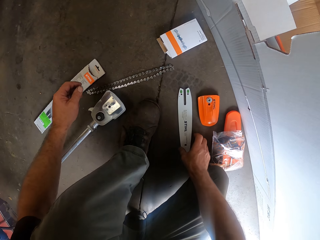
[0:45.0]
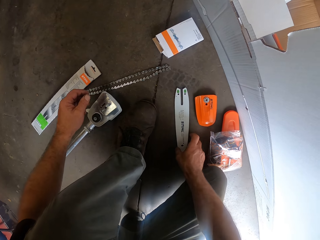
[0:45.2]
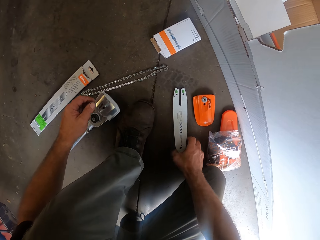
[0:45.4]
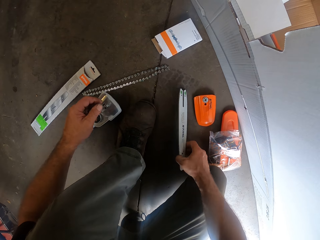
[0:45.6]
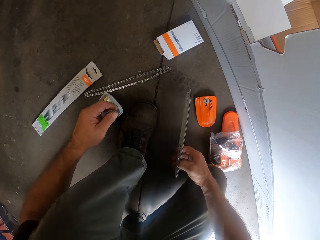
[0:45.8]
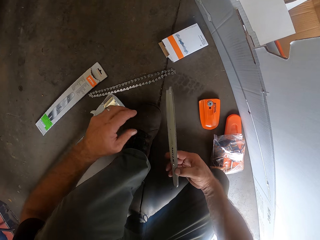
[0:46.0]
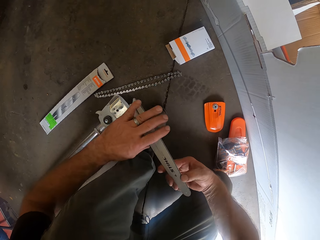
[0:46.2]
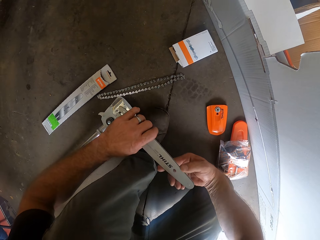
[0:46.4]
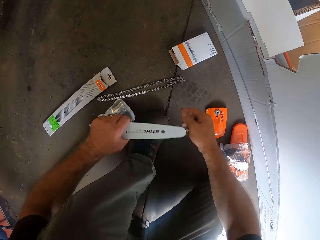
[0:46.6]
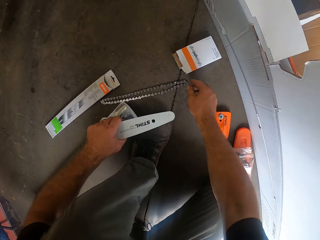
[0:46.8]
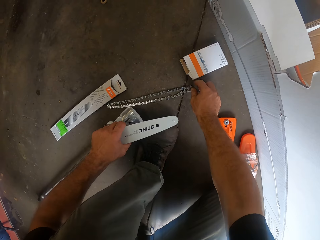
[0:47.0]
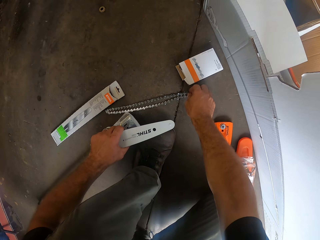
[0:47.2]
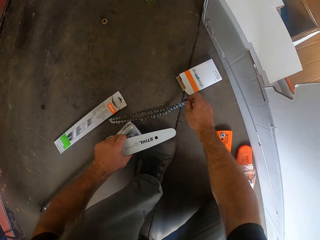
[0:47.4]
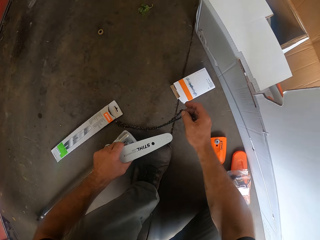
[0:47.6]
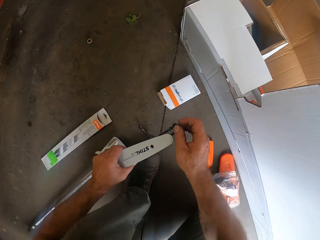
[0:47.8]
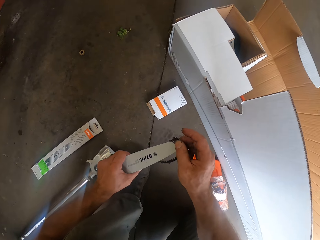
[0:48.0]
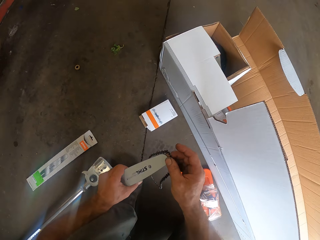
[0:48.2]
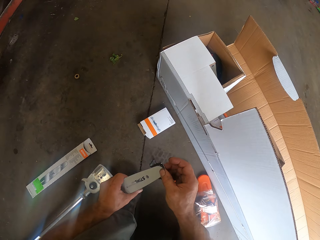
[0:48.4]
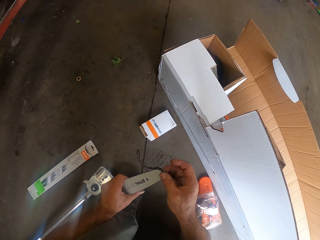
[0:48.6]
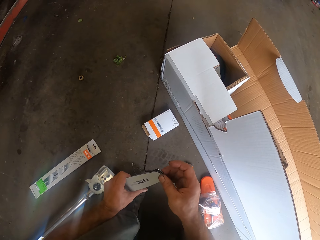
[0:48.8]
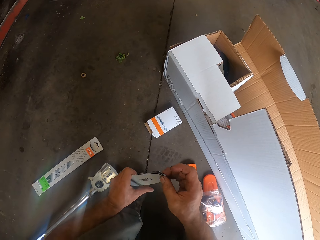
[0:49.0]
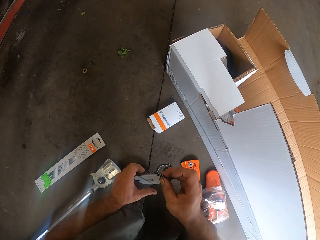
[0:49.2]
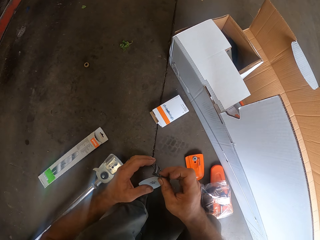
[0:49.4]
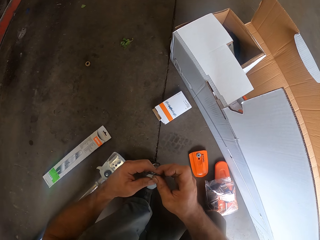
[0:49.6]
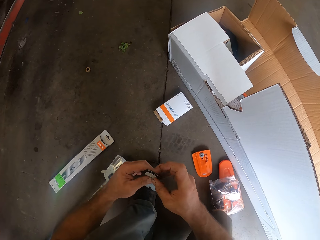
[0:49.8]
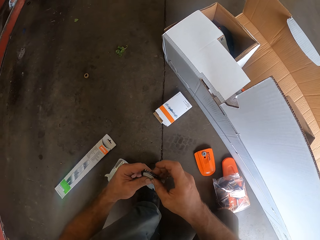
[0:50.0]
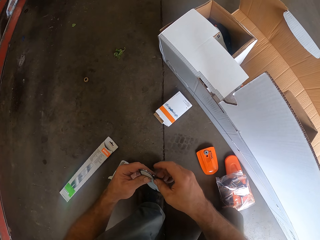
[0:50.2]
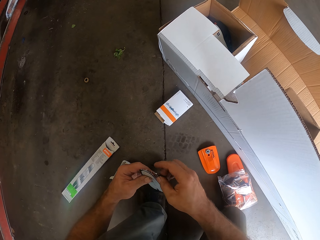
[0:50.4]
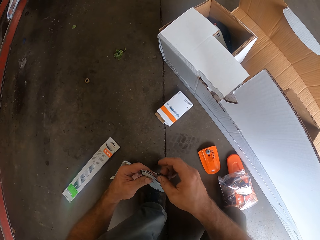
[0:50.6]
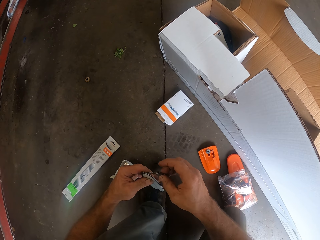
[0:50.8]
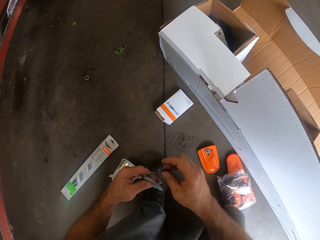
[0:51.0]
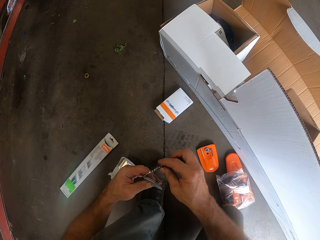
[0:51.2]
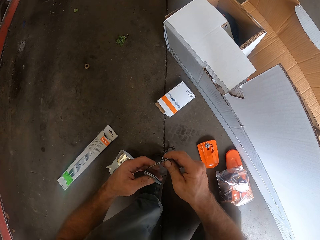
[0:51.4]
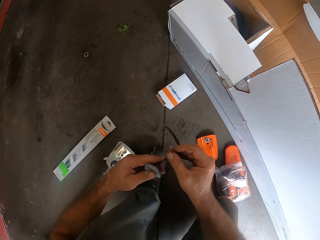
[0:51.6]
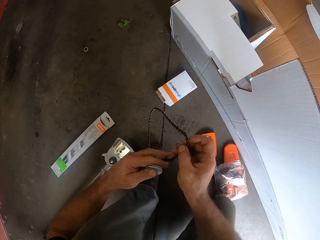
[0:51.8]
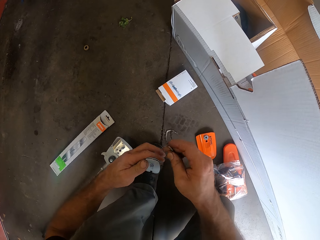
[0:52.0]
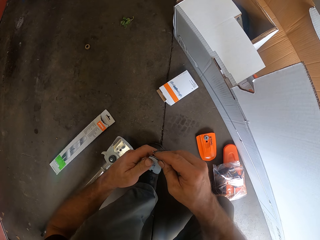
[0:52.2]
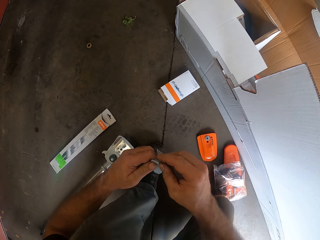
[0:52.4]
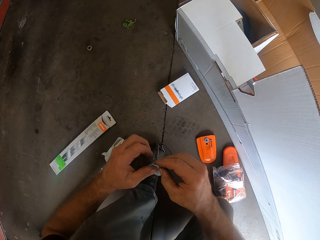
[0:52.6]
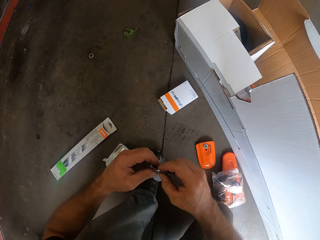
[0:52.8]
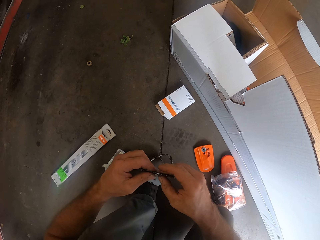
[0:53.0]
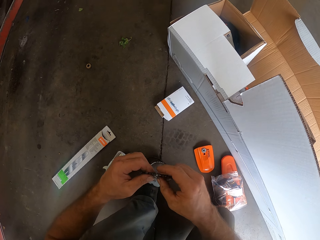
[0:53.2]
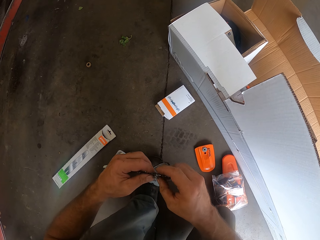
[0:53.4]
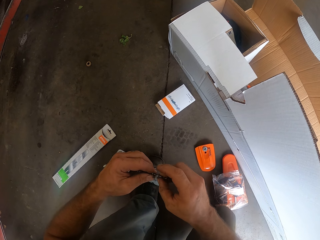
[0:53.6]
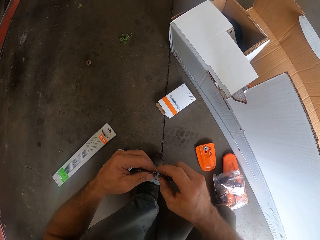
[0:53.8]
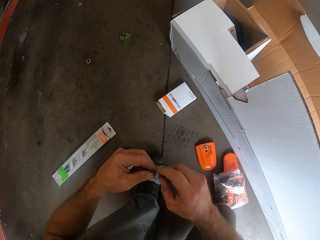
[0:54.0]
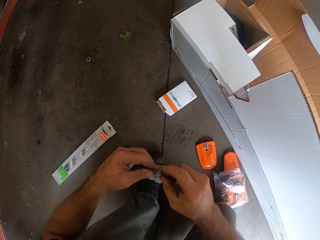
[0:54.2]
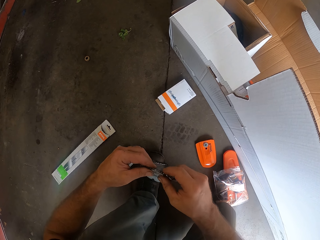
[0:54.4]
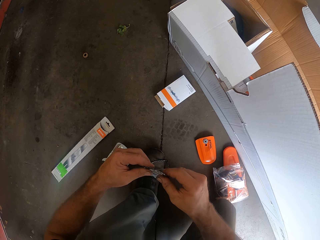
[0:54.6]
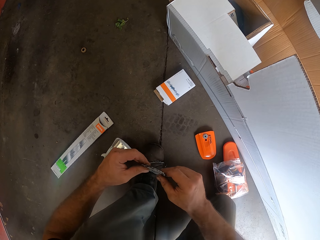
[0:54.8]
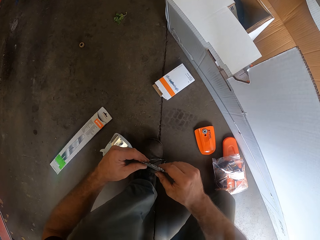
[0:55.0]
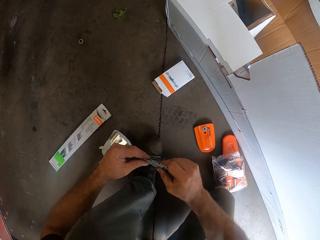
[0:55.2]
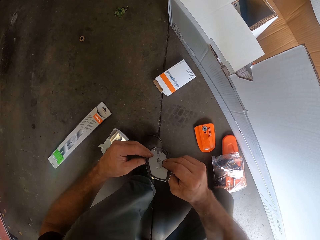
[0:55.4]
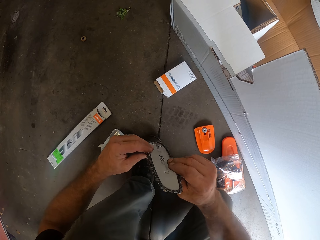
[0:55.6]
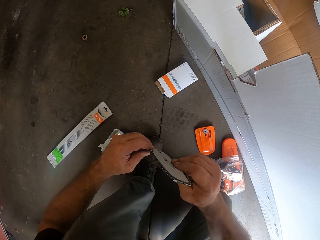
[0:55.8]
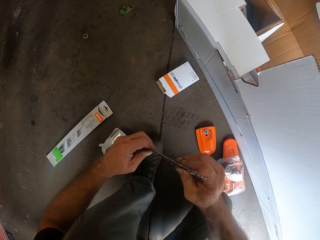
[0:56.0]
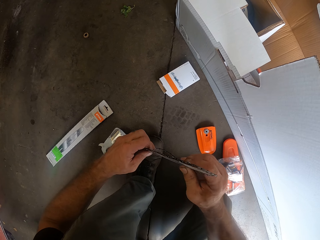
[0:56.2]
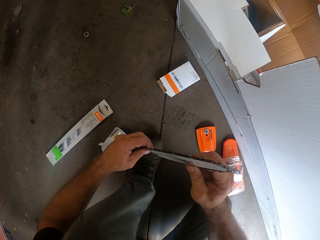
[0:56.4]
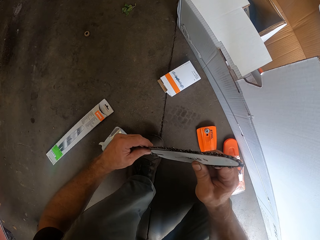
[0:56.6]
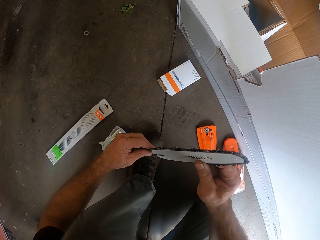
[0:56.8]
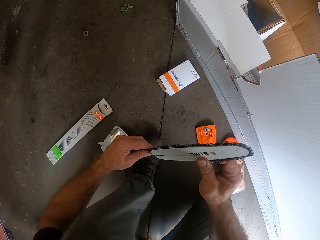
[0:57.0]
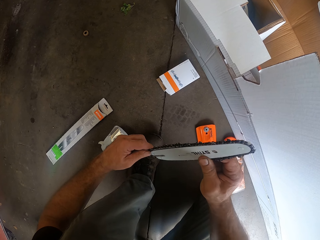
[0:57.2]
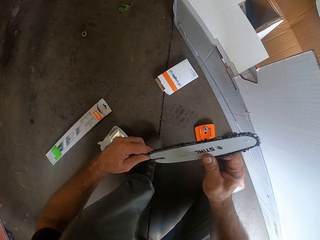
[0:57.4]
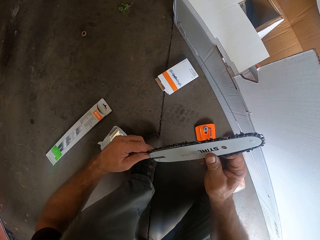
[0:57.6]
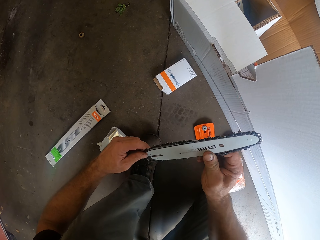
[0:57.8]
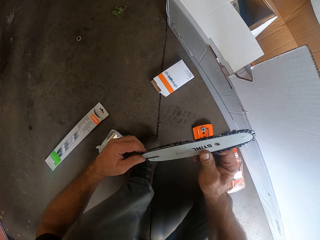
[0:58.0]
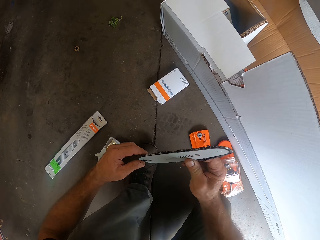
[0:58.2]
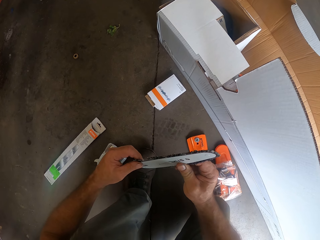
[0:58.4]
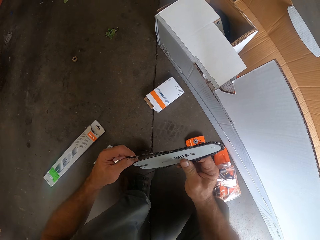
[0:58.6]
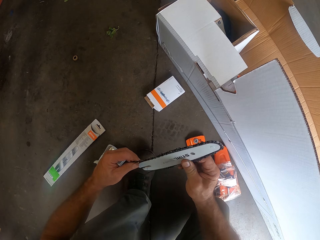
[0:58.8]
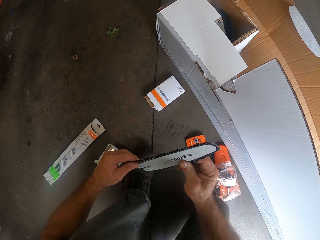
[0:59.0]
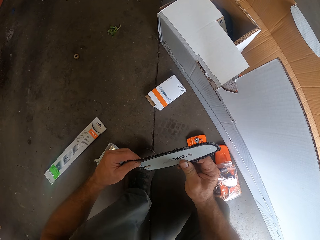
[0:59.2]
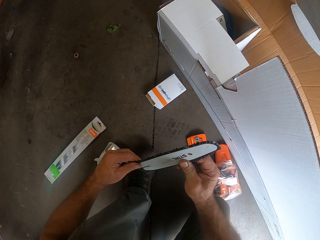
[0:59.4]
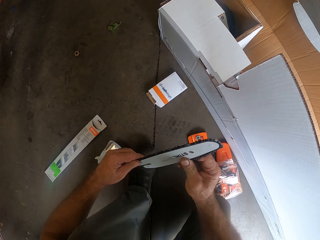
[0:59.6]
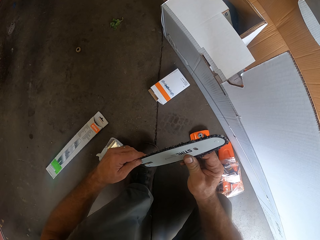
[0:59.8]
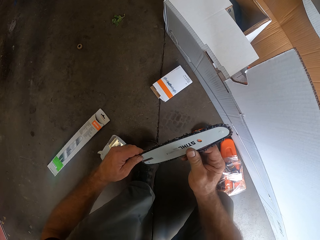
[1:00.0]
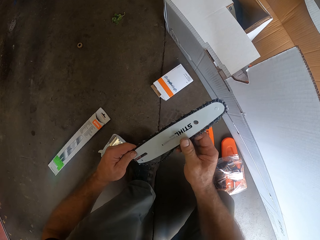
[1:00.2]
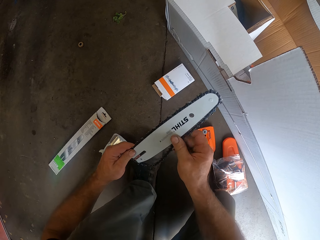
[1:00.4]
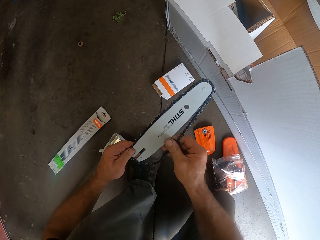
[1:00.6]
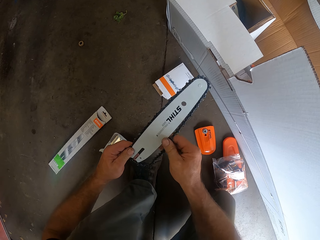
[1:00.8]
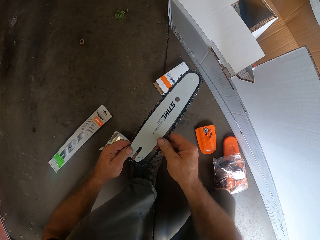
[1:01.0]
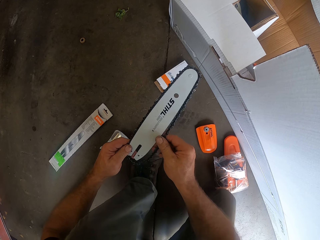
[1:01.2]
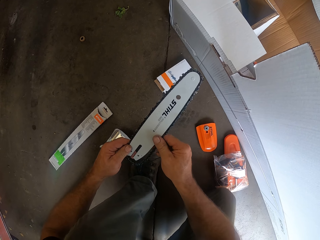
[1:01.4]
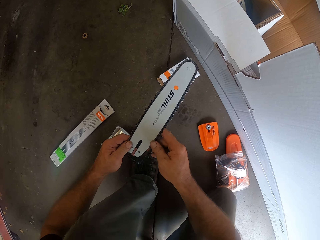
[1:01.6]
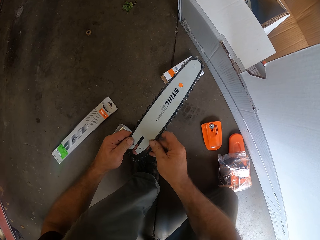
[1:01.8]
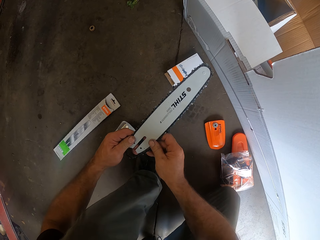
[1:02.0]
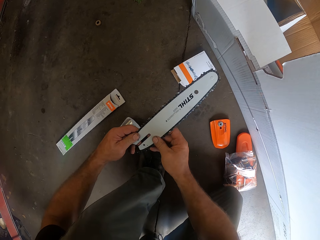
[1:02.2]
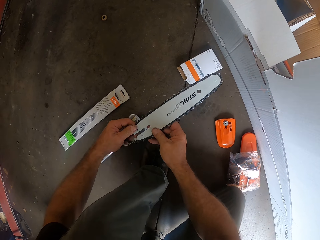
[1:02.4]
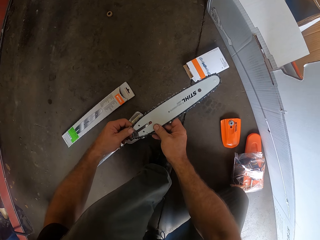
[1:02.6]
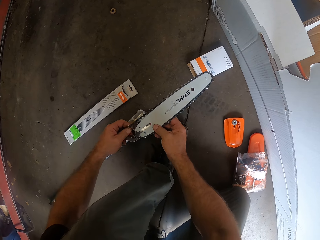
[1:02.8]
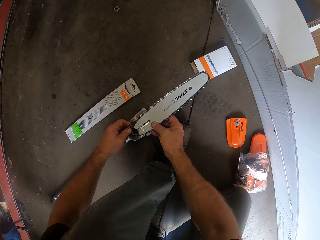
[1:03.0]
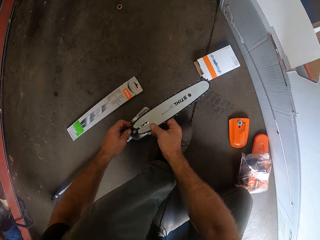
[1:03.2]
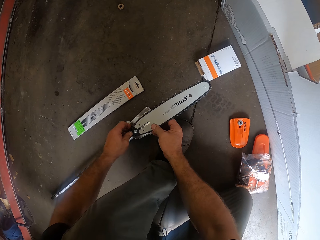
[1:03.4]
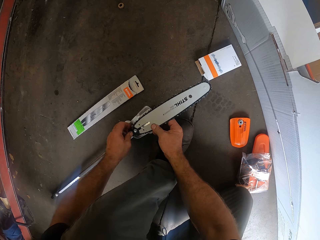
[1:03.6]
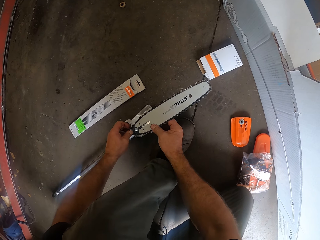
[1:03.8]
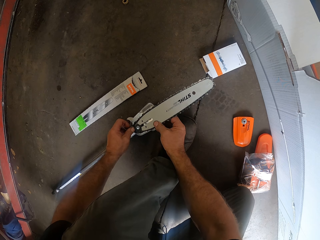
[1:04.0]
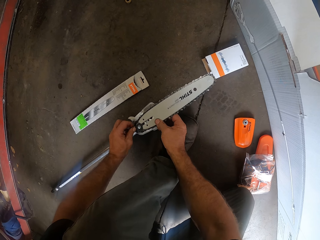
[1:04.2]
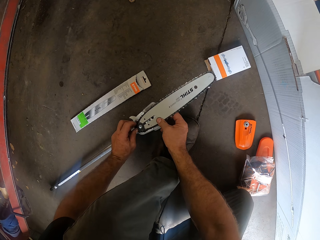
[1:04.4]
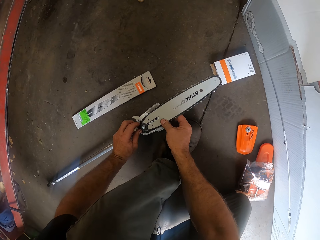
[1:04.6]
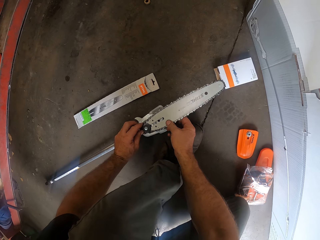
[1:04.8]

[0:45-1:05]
The camera wearer picks up the hedge trimmer from the floor with his right hand. He passes the hedge trimmer from his right hand to his left hand. He picks up the chain from the floor with his right hand. He places the chain around the edges of the hedge trimmer with his hands. He places the hedge trimmer on the attachment with his hands.

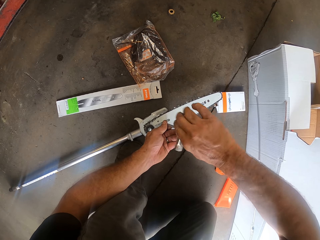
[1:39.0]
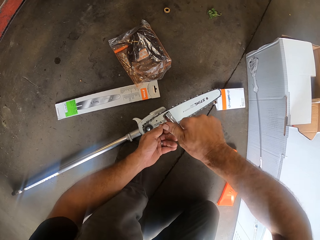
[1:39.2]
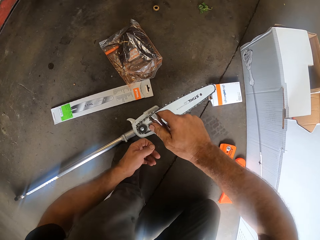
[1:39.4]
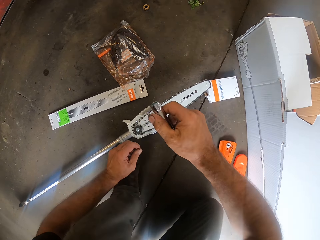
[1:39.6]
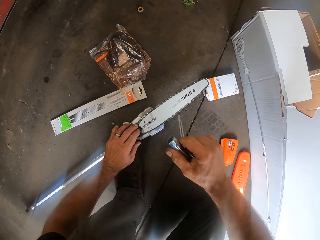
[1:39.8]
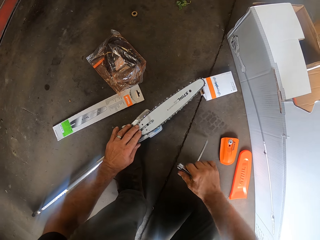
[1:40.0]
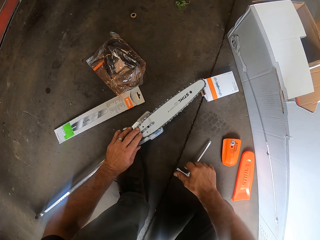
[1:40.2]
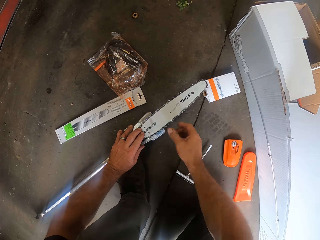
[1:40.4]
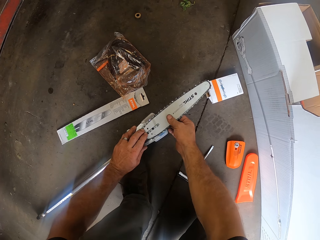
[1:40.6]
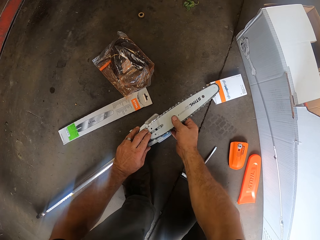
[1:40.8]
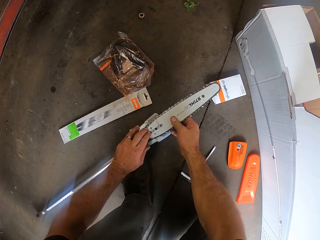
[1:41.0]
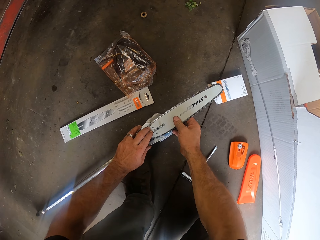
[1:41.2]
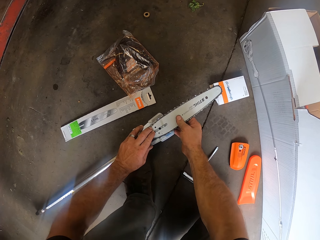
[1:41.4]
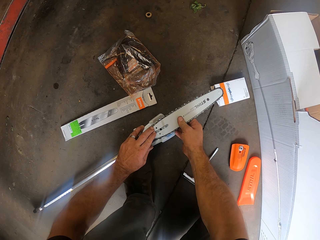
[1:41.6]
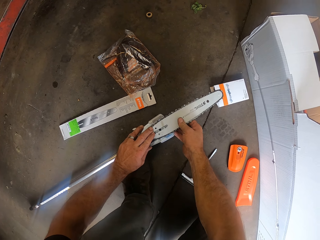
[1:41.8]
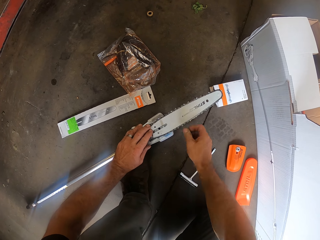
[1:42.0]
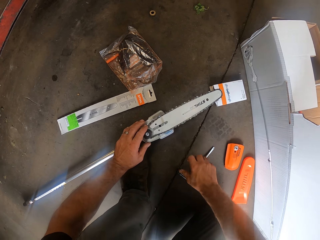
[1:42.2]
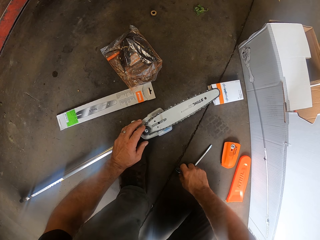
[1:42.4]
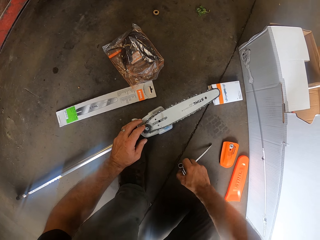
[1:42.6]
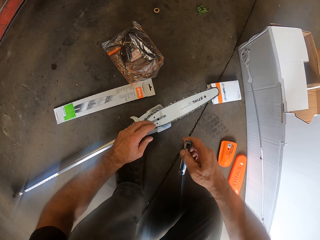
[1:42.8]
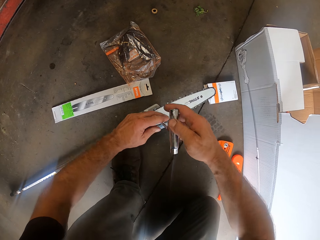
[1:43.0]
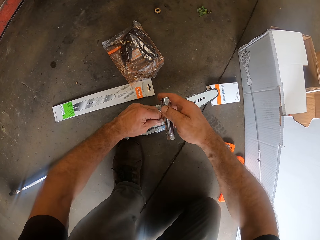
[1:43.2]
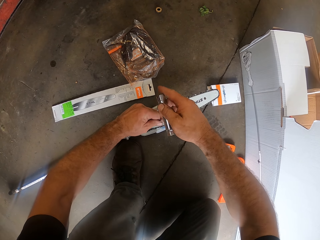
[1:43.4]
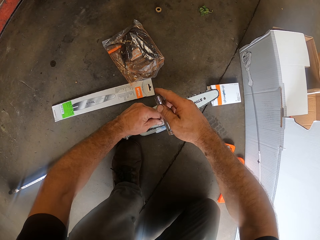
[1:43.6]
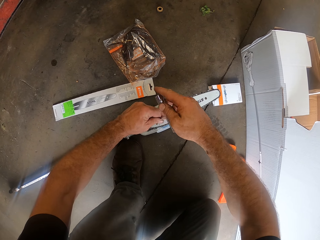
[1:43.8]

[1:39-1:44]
The camera wearer drops the wrench on the floor with his right hand. He adjusts the hedge trimmer on the attachment with his right hand. He holds the chain bar. He picks up the wrench from the floor with his right hand.
